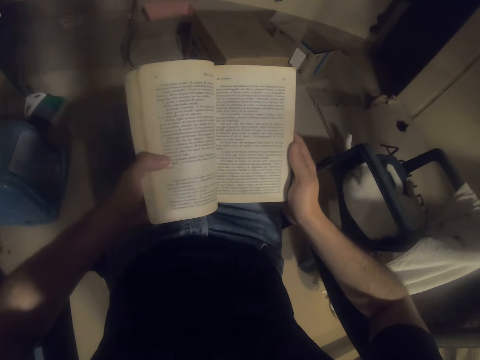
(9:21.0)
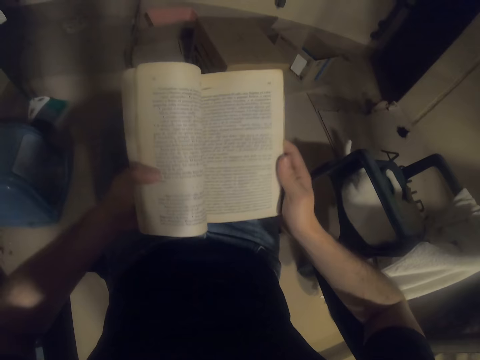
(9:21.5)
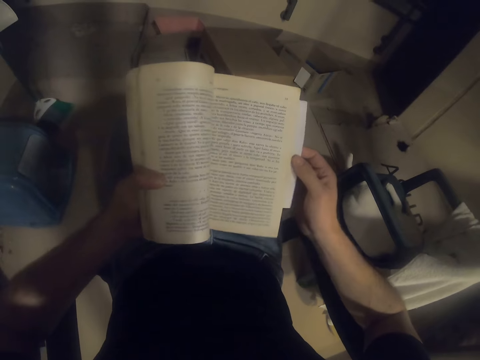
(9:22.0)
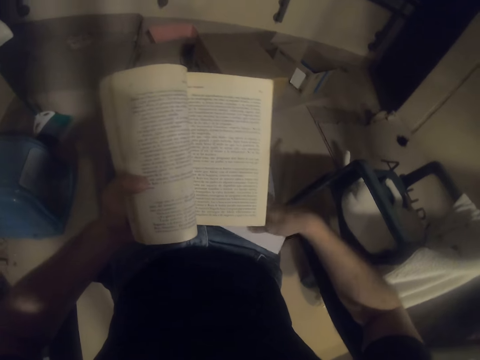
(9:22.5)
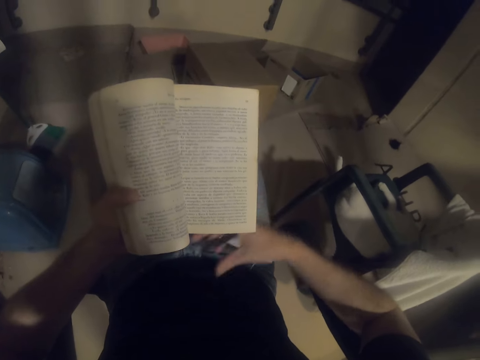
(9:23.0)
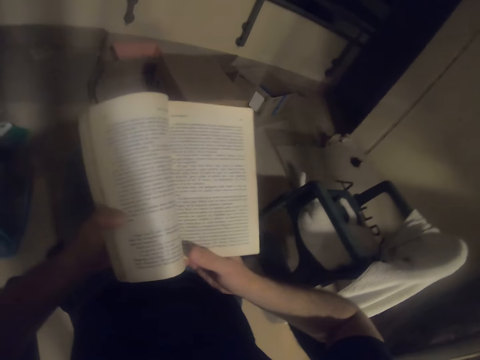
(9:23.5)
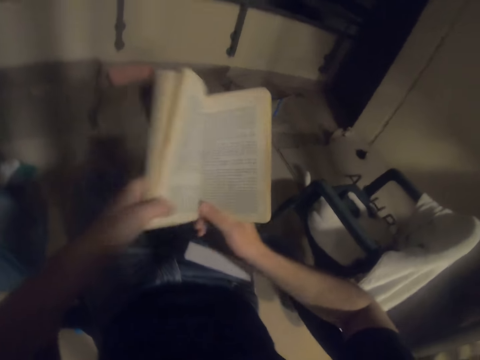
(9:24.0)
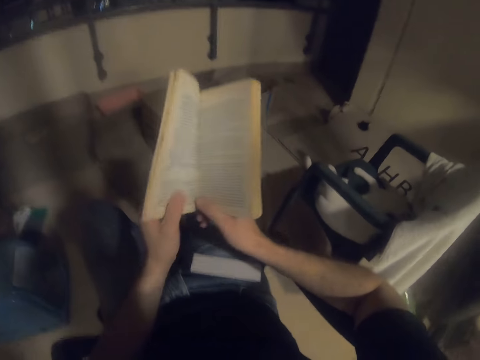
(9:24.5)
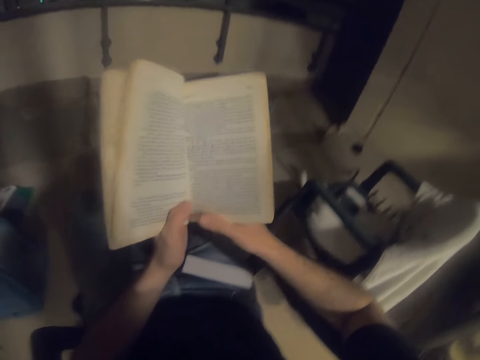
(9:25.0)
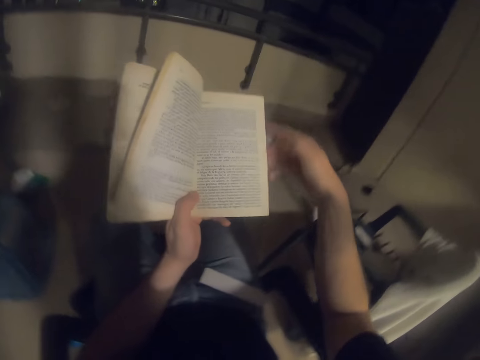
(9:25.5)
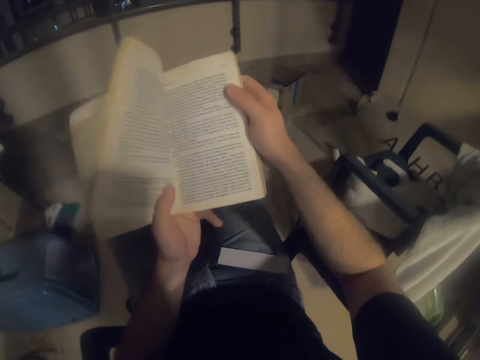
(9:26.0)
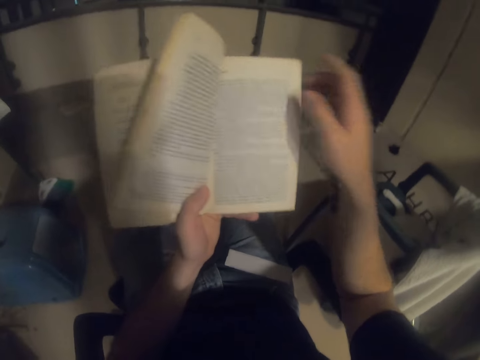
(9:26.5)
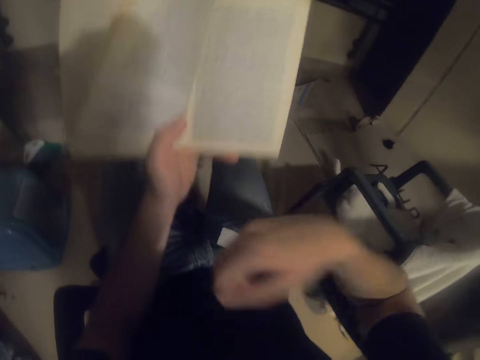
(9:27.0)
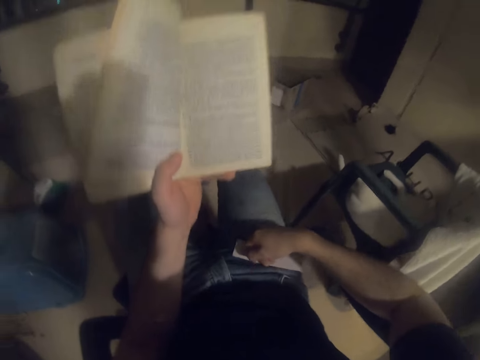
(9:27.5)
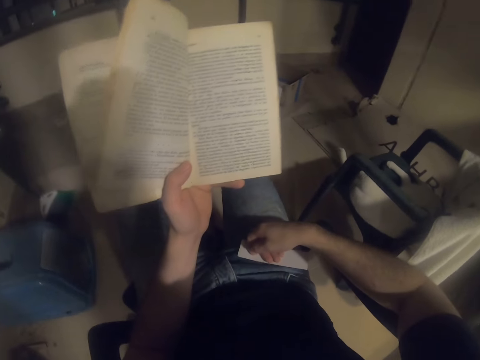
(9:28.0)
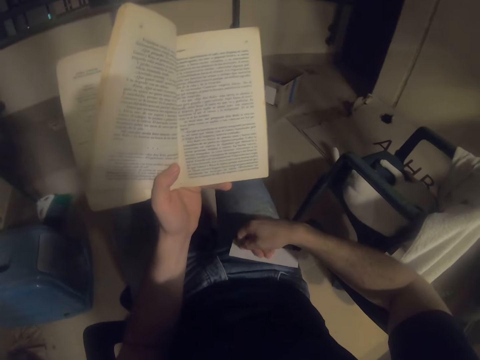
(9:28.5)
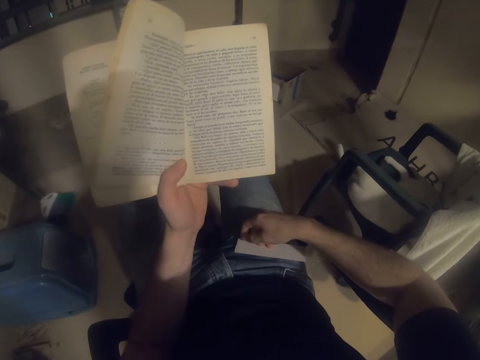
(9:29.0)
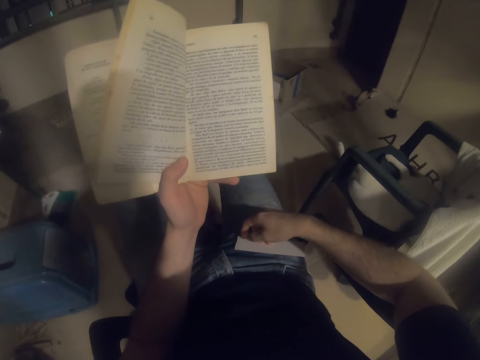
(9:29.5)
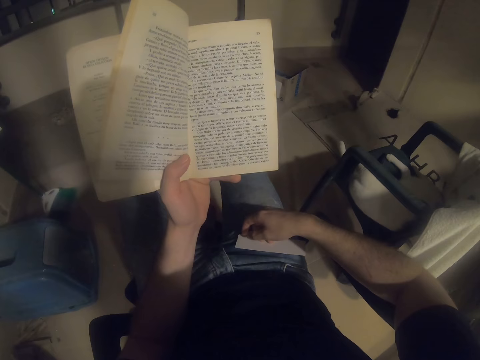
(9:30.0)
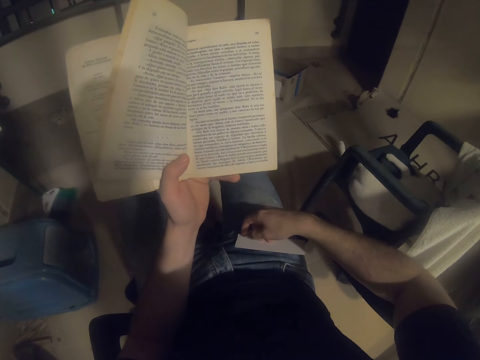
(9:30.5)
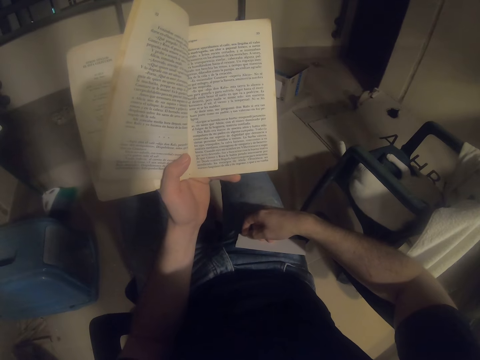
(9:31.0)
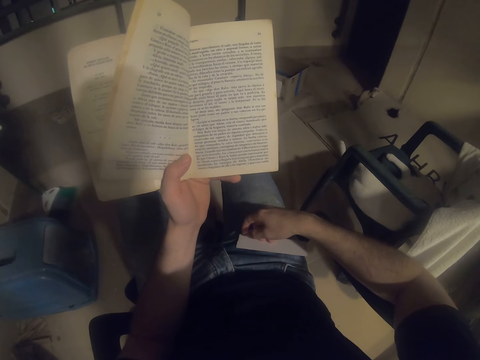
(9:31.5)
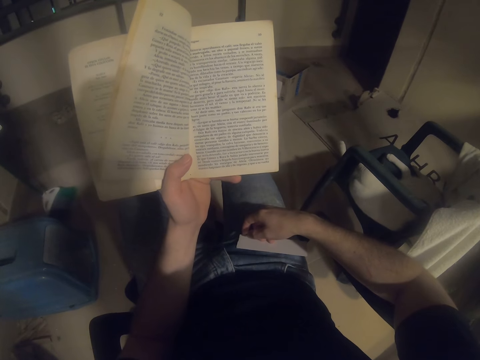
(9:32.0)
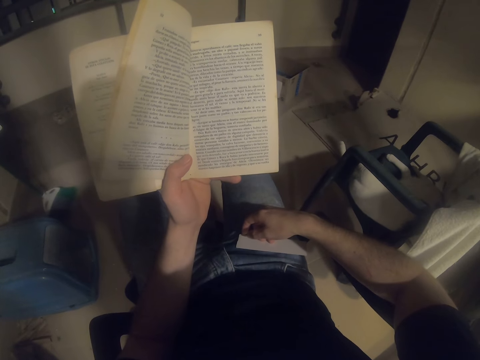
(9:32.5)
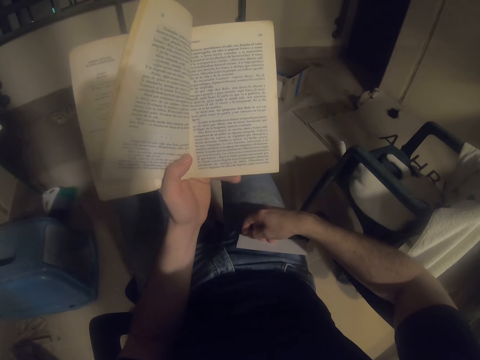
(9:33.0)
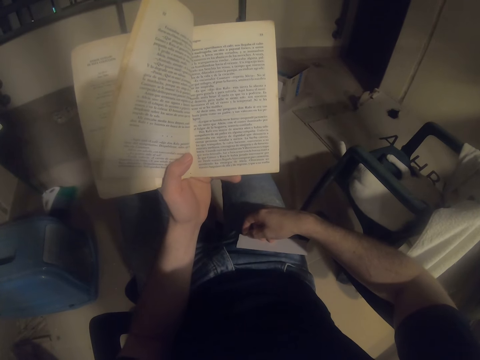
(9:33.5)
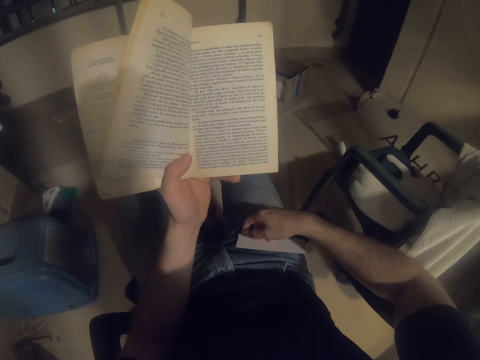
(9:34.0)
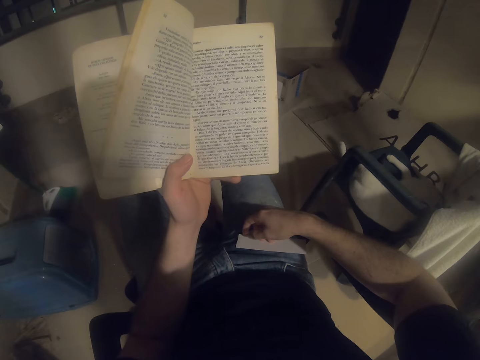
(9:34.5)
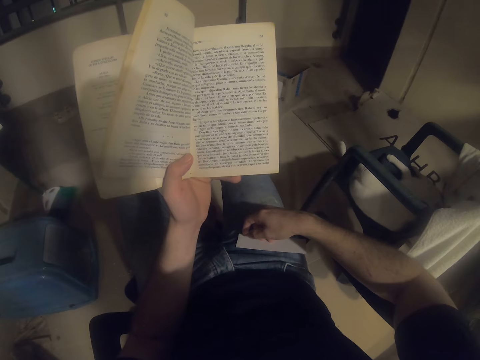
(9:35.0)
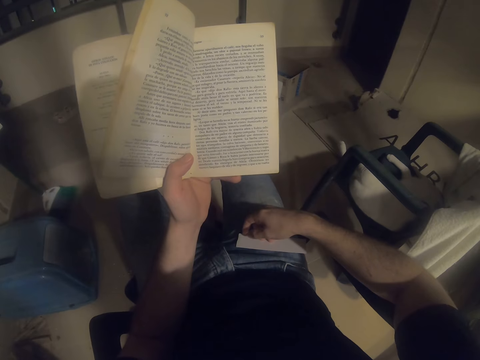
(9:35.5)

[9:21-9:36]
The camera wearer places a sheet of paper on the lap. They hold a book with both hands. They place a hand on the lap.

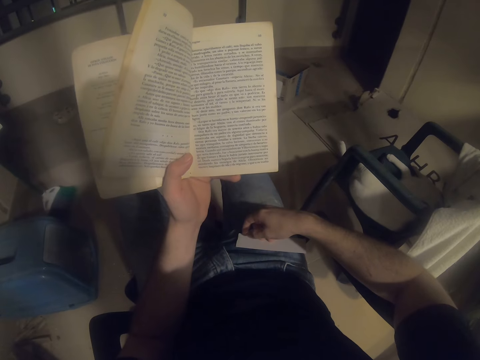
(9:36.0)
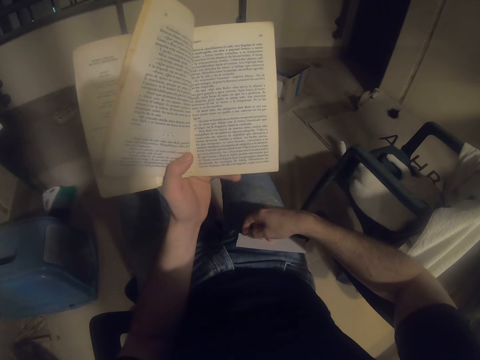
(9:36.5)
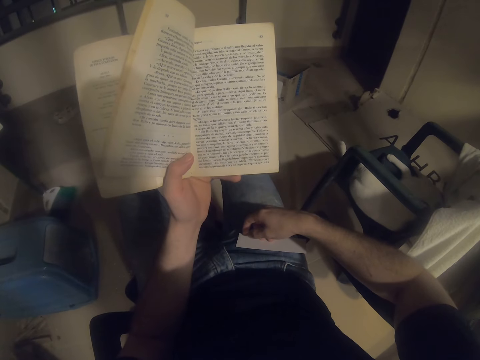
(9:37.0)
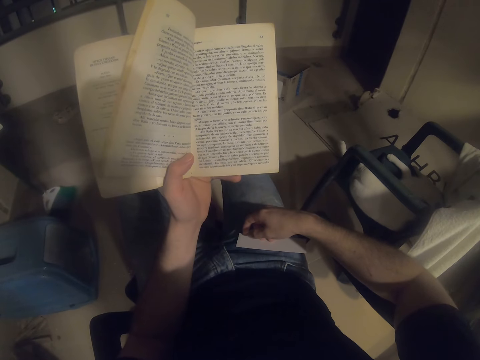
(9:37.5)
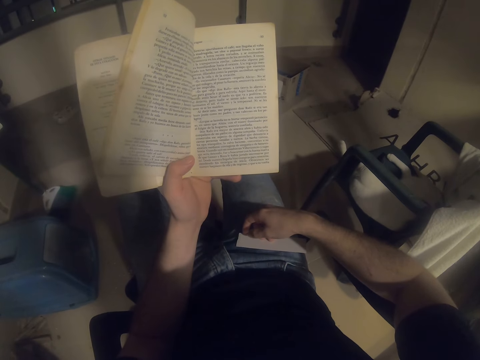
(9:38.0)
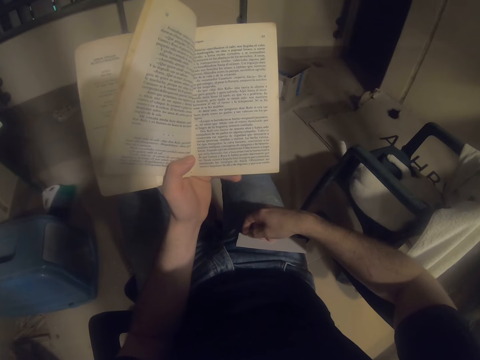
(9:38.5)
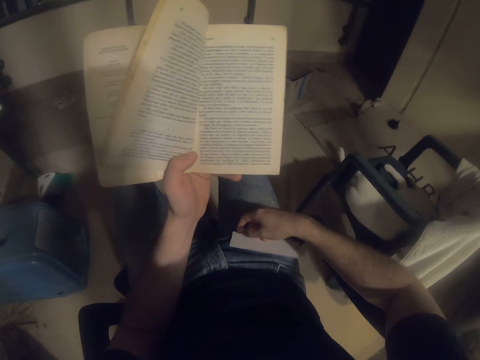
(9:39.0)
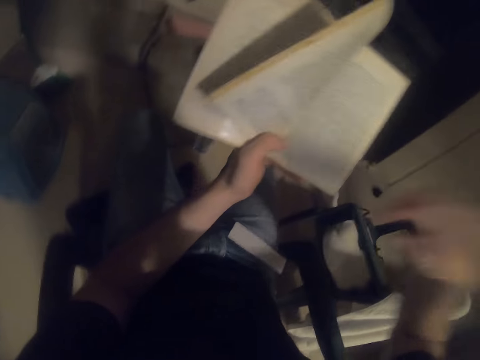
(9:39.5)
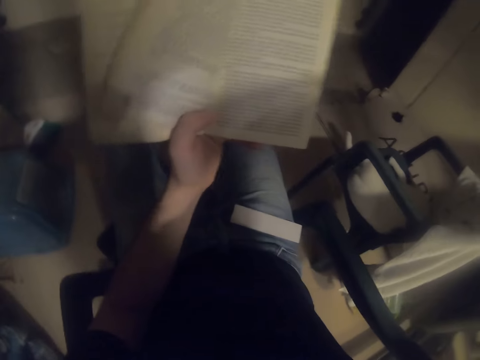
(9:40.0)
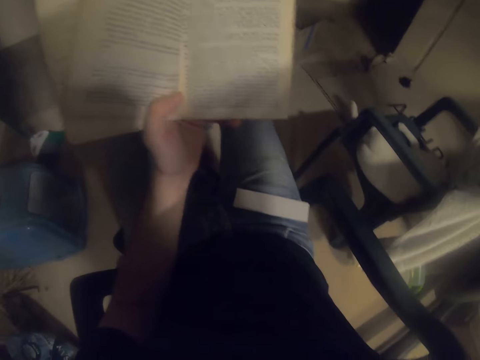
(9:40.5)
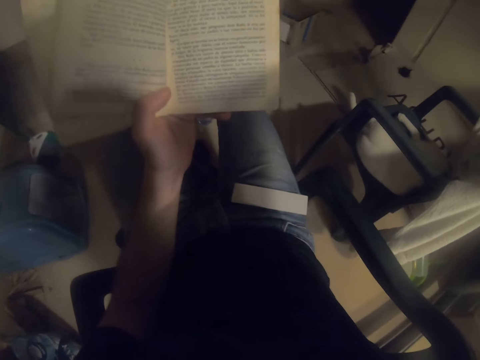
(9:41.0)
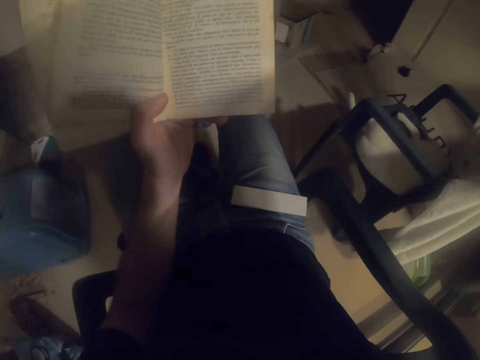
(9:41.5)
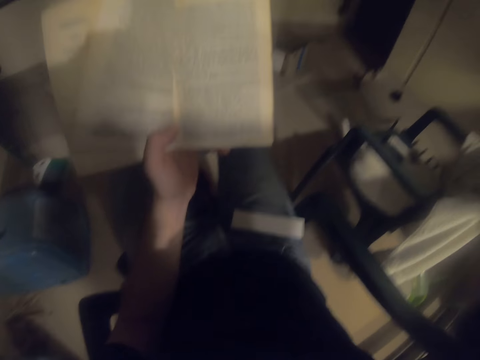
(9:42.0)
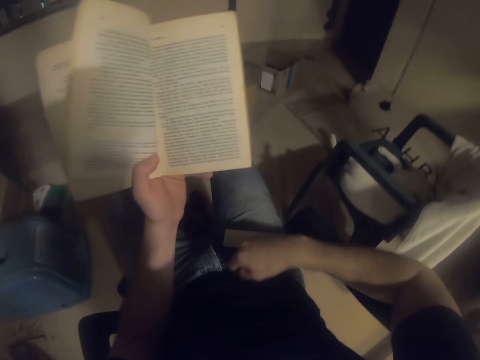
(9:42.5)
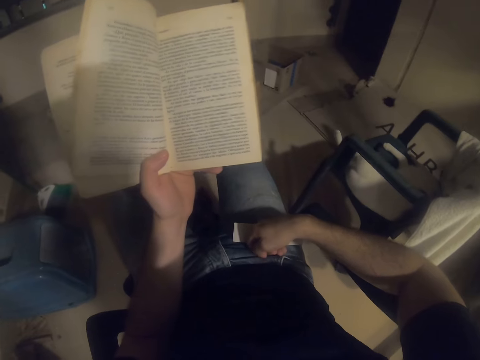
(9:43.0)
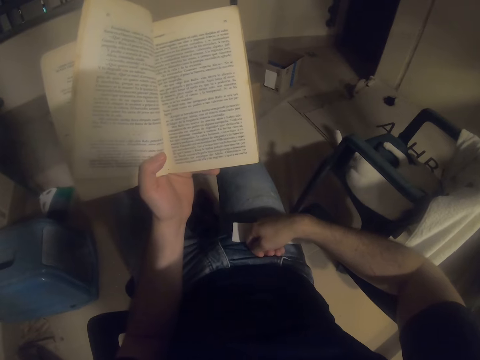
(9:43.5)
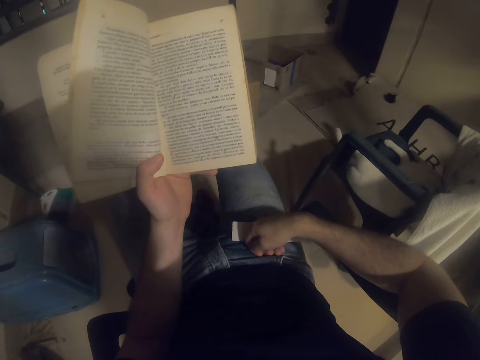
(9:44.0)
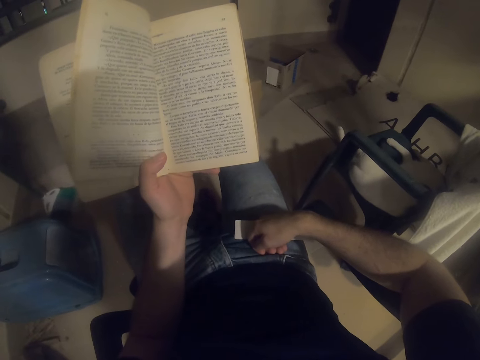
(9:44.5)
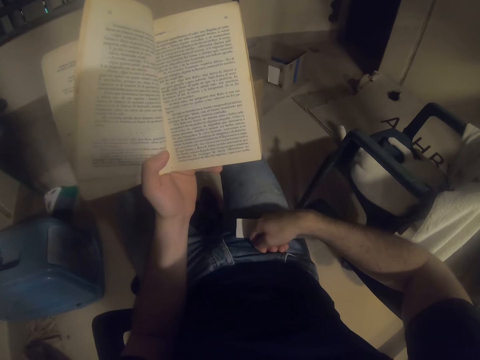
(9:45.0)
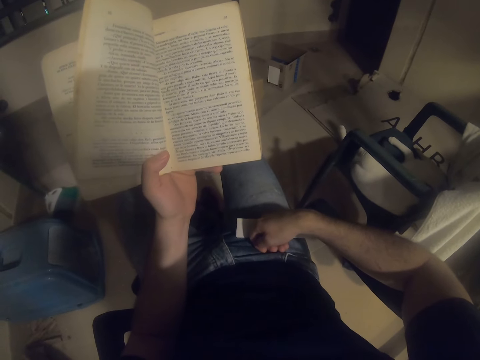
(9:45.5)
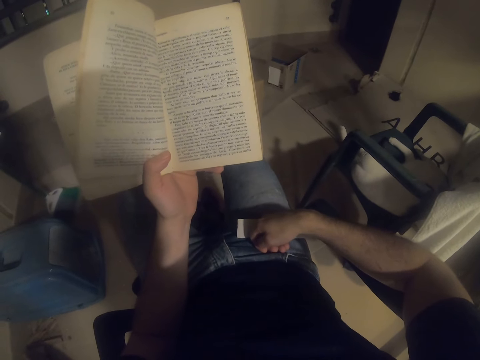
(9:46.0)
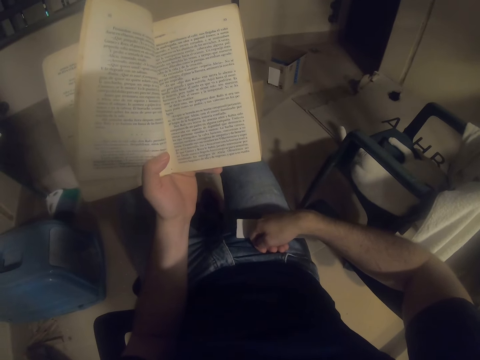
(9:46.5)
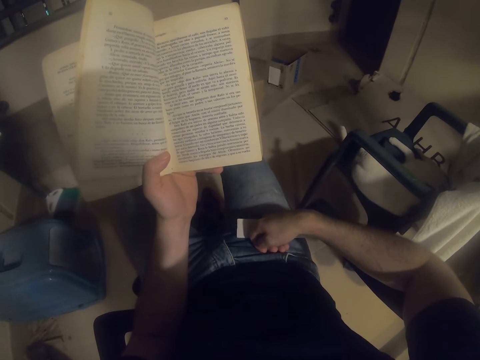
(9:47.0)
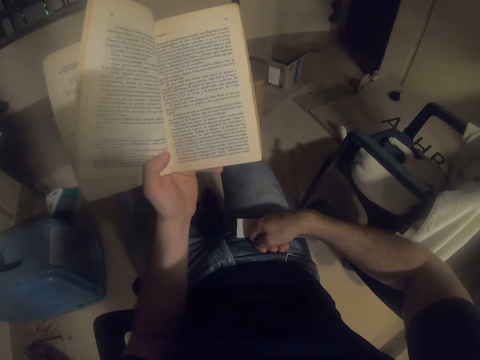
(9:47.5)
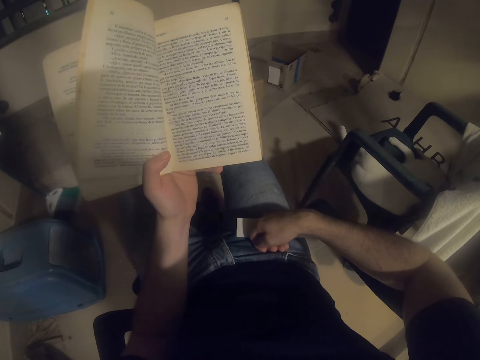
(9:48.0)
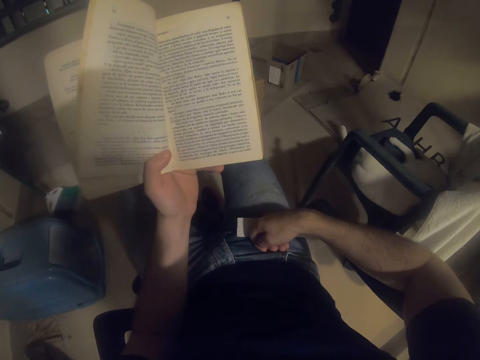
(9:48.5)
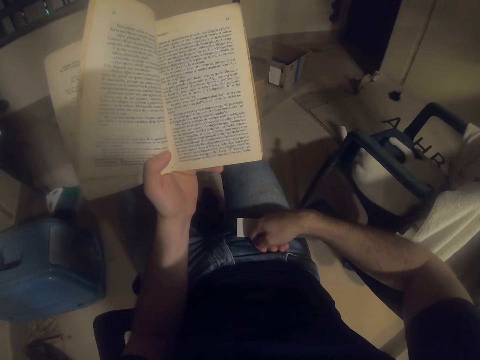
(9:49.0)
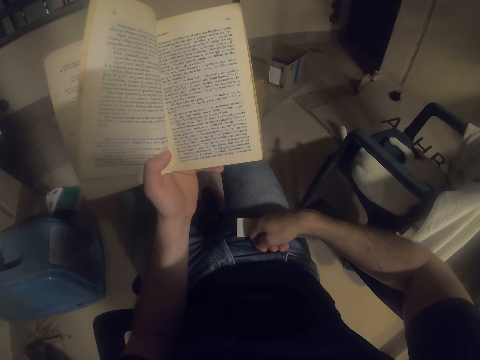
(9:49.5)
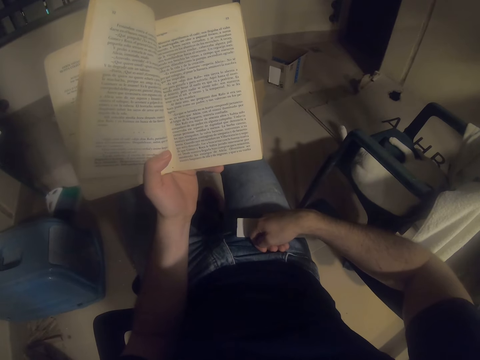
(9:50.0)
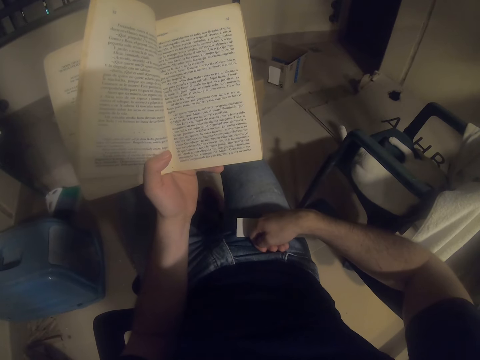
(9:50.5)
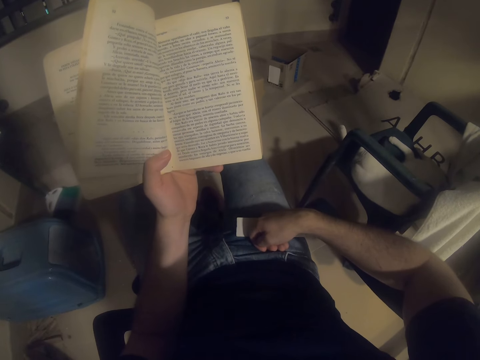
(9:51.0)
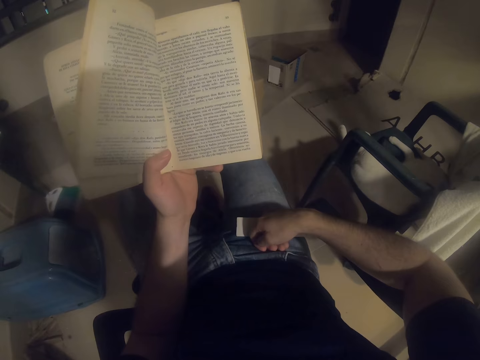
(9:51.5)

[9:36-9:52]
The camera wearer raises the hand. They place the hand on the lap.
